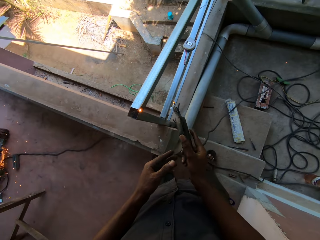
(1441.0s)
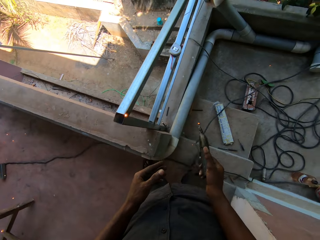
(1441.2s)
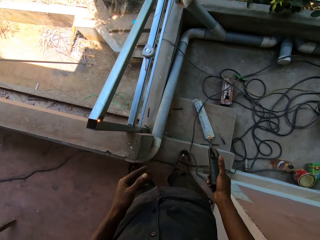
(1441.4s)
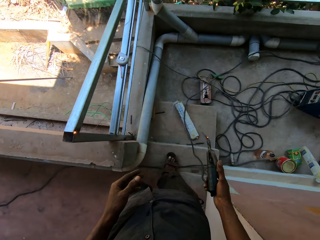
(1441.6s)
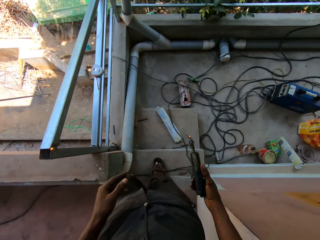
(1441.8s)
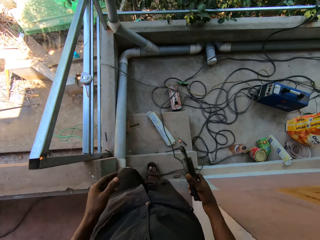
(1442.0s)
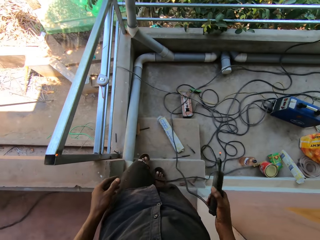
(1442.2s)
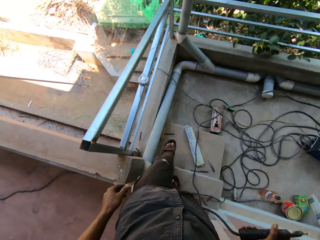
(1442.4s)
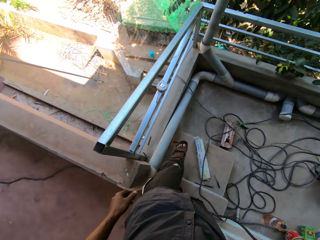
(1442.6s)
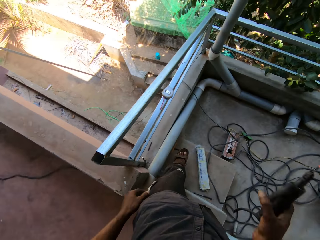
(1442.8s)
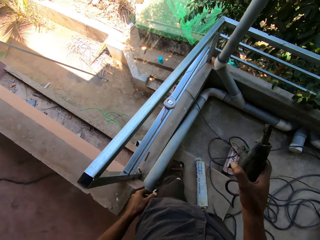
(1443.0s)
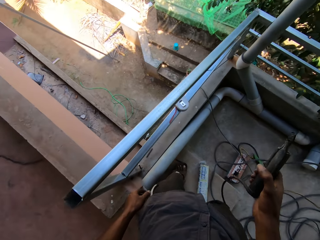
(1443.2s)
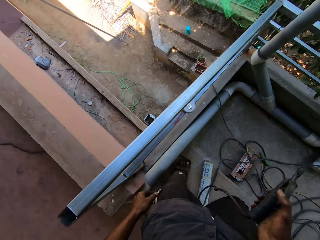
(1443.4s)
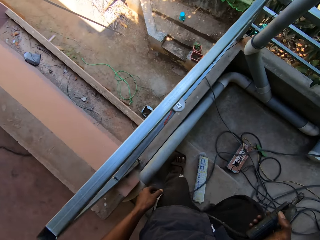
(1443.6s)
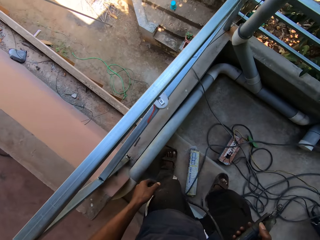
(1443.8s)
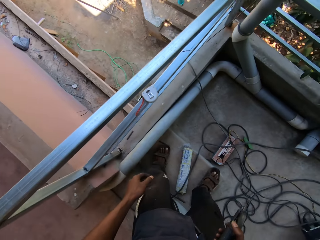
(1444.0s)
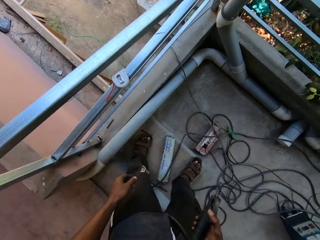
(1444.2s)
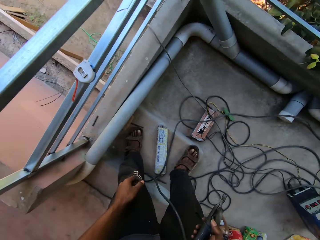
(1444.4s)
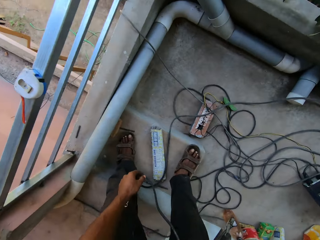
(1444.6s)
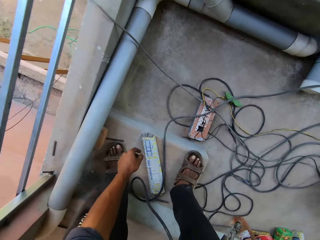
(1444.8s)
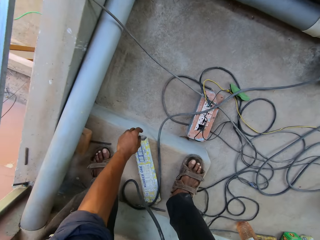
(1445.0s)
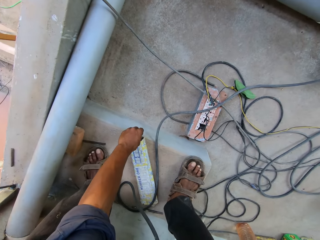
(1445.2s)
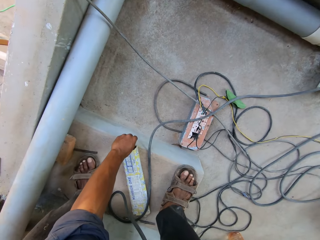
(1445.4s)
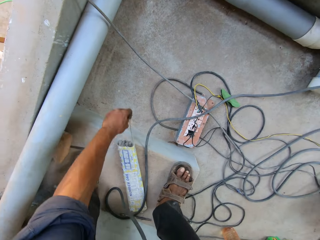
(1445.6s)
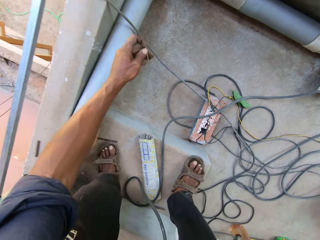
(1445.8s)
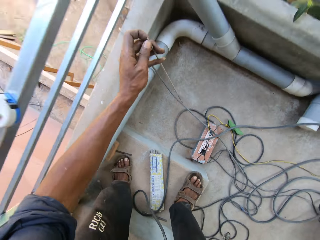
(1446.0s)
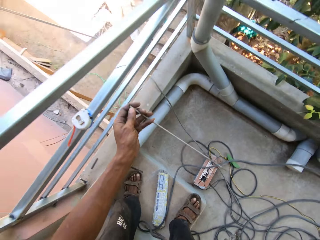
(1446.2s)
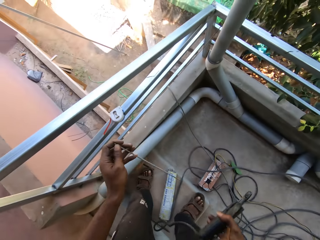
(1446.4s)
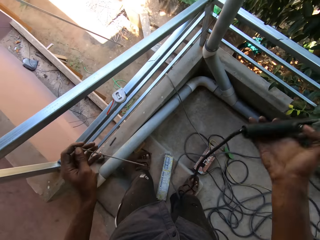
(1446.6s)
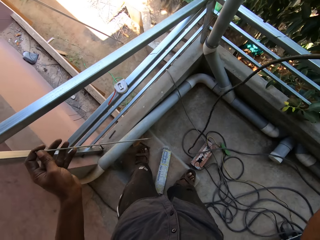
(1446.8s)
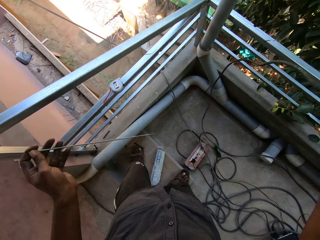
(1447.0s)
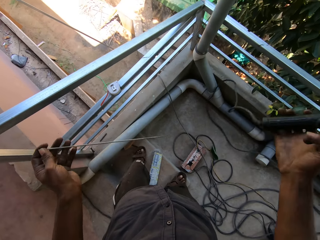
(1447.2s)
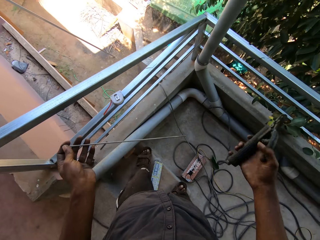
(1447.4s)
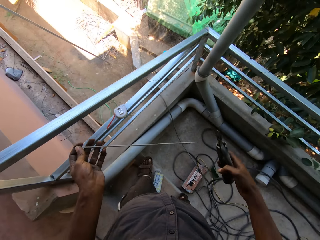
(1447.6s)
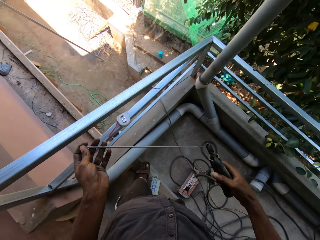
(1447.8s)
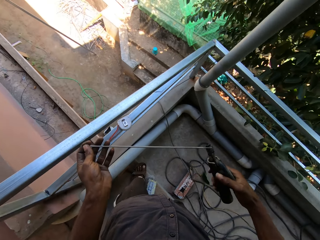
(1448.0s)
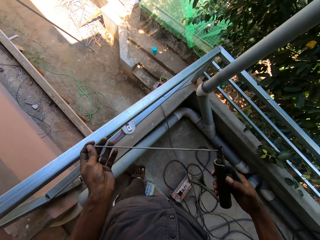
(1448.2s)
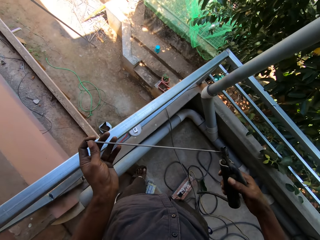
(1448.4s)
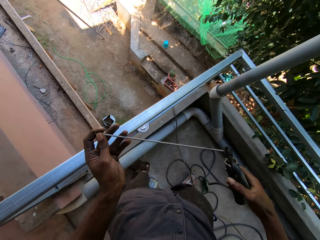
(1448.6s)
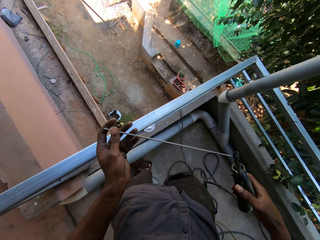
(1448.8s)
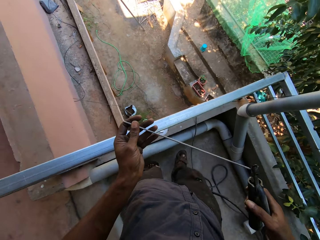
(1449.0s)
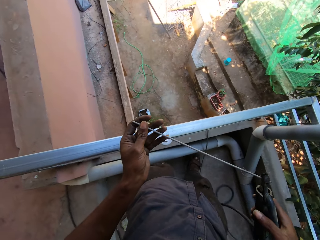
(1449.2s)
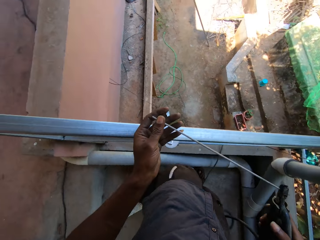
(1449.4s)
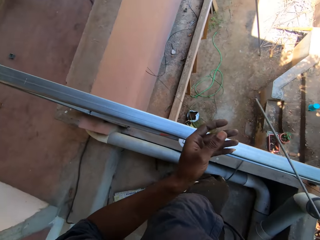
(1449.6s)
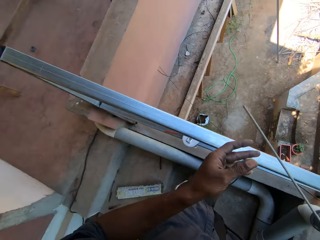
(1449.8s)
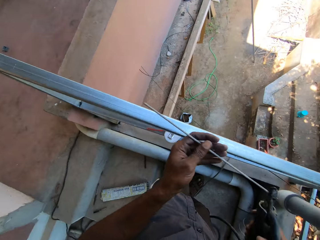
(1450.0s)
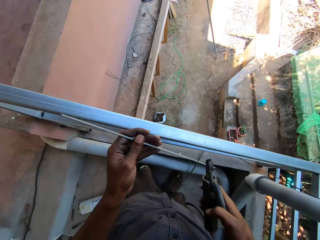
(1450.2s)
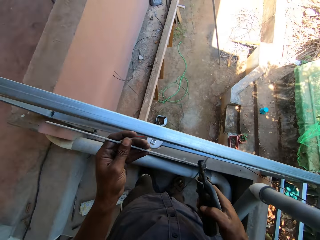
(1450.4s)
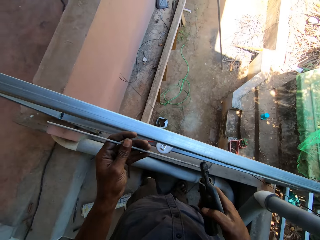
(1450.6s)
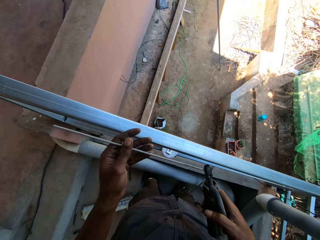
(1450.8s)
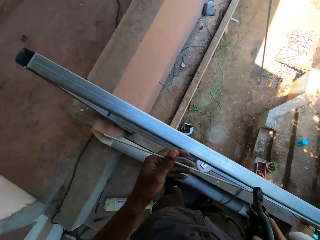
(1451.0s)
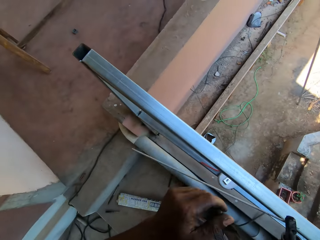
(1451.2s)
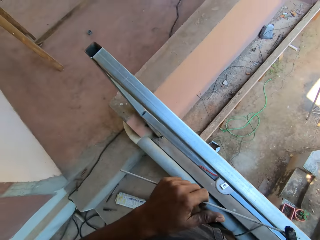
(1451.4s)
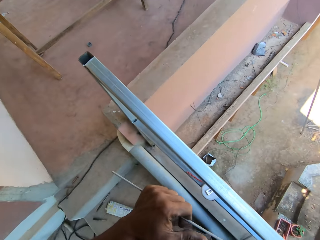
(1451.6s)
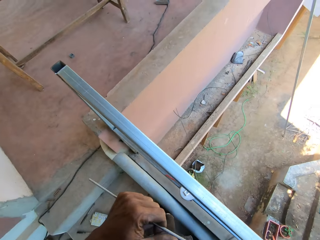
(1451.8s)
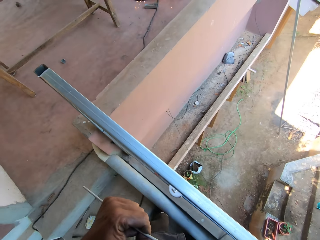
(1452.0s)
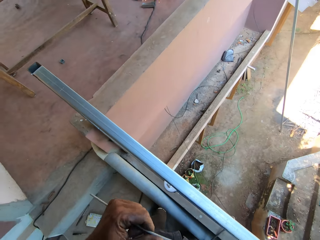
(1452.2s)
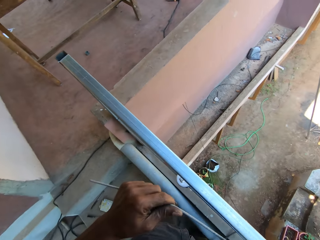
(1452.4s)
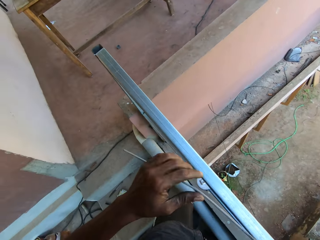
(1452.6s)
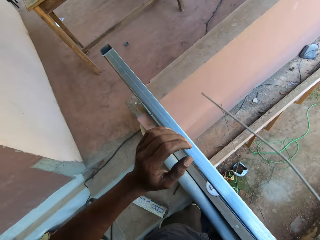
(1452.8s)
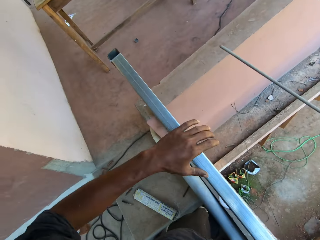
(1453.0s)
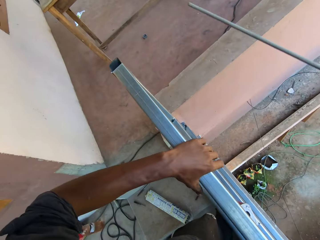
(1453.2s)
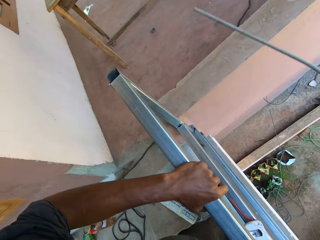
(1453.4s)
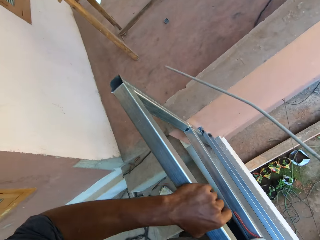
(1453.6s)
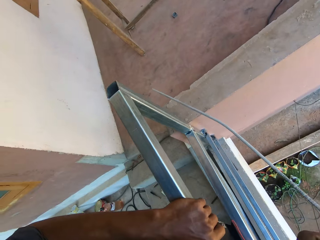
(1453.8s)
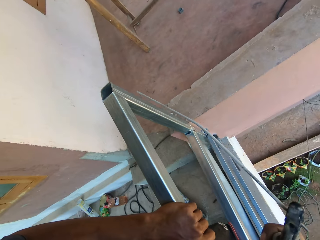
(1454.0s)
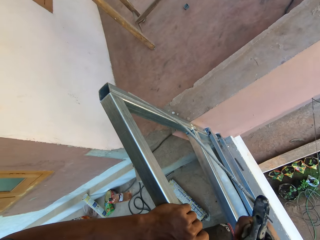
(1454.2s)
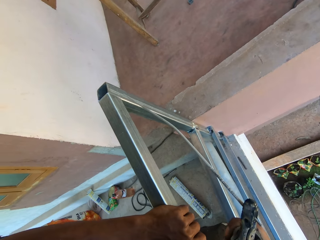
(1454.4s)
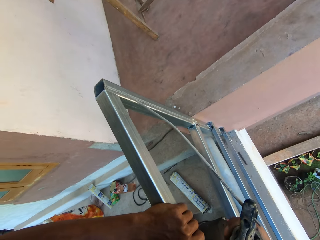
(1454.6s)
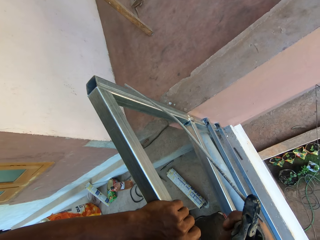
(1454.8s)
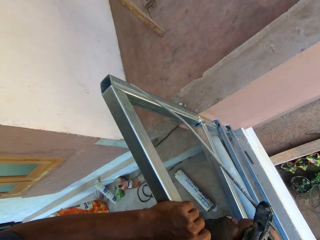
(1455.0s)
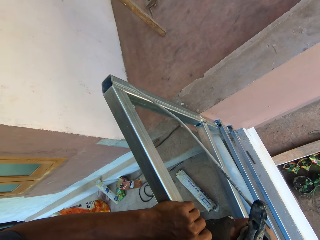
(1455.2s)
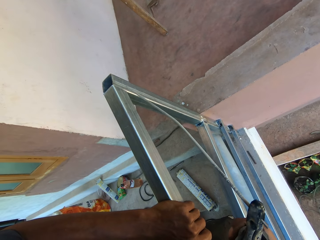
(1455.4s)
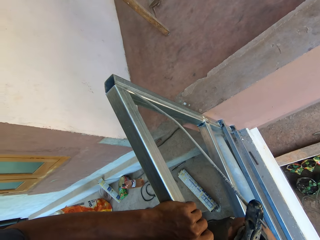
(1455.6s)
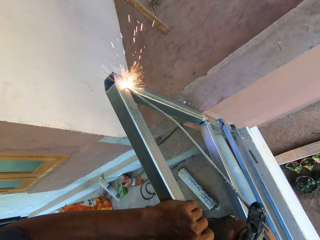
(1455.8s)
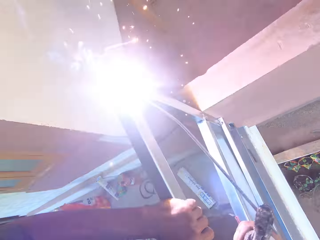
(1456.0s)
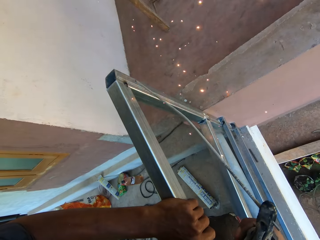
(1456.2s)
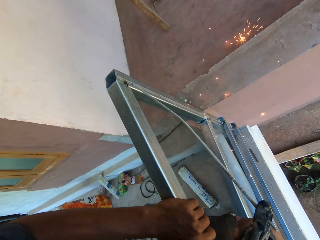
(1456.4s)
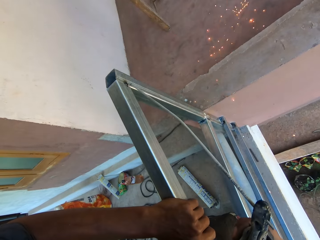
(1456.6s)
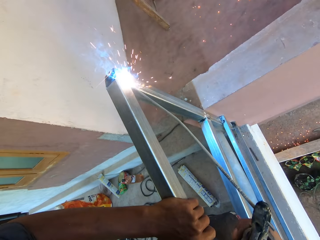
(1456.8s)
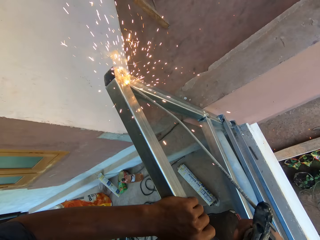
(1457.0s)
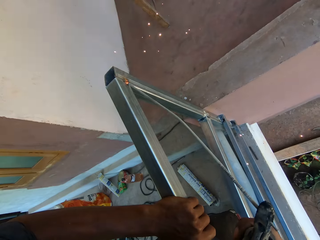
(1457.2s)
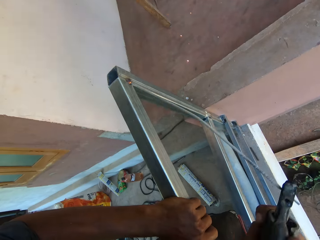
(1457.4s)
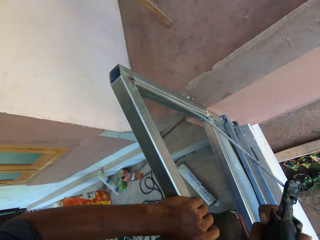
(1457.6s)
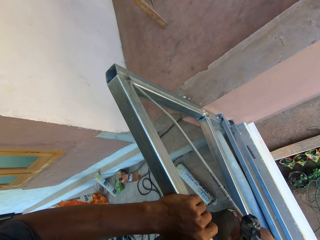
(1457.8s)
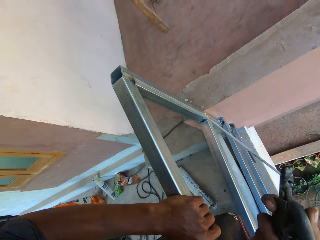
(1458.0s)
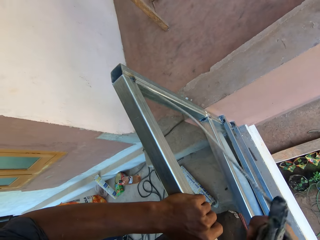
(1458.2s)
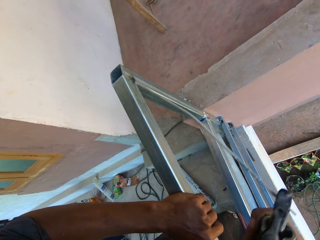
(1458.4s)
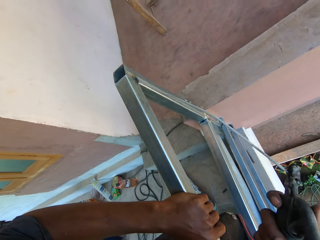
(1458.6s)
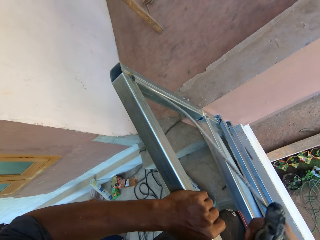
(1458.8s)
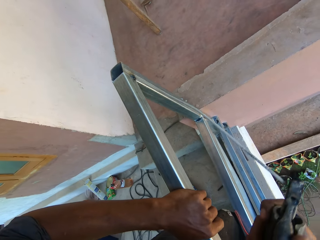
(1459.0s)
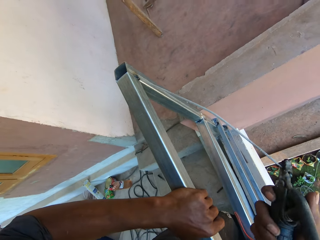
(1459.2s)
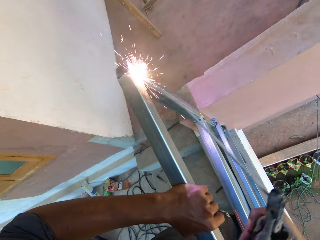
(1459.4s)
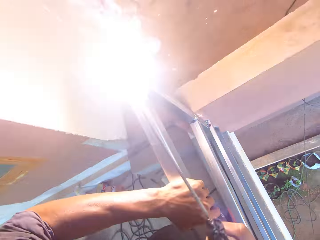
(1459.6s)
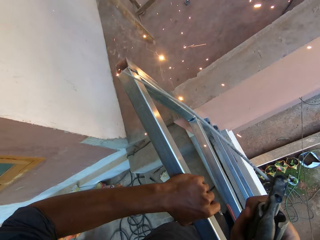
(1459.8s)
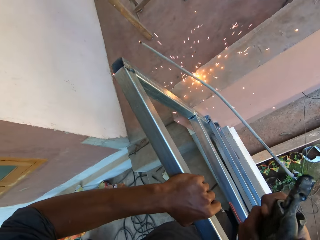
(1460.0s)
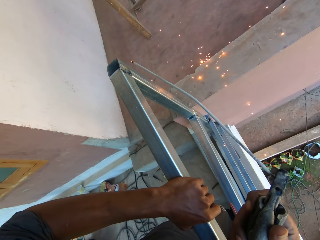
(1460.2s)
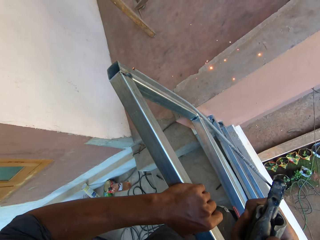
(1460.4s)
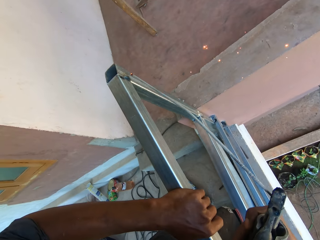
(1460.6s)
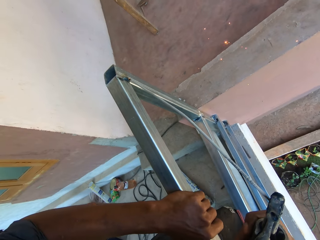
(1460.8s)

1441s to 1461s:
The camera wearer picks an electrode or welding rod from a pack on the floor with his left hand. He places the electrode on the metal torch in his right hand. He adjusts the welding rod with the left hand. He holds the mild steel box with his left hand. He solders the mild steel box to the railing with the metal torch in his right hand.

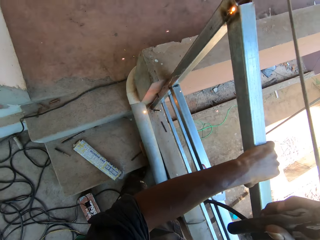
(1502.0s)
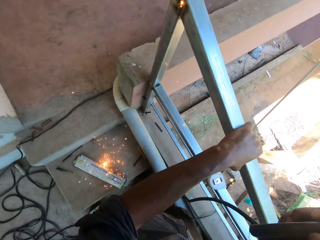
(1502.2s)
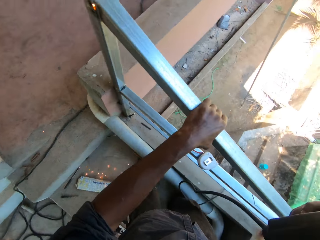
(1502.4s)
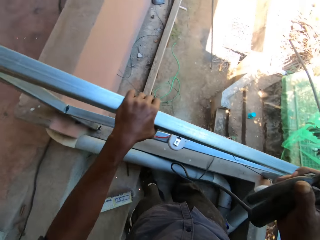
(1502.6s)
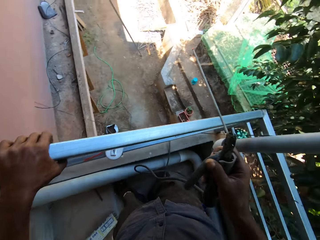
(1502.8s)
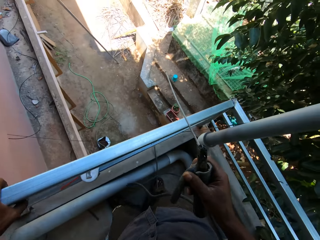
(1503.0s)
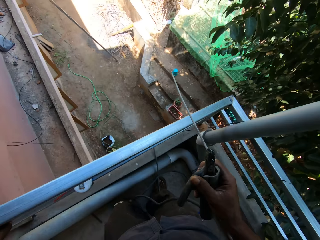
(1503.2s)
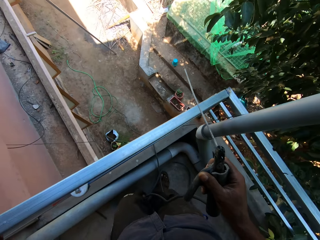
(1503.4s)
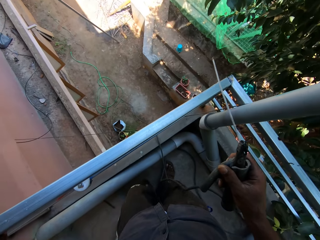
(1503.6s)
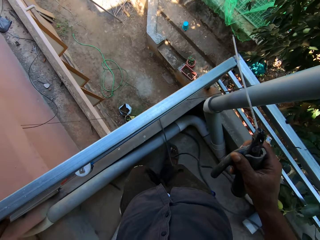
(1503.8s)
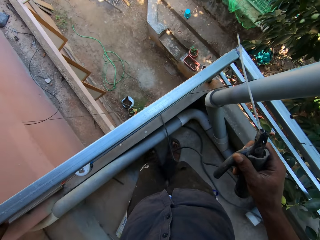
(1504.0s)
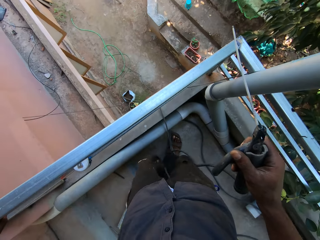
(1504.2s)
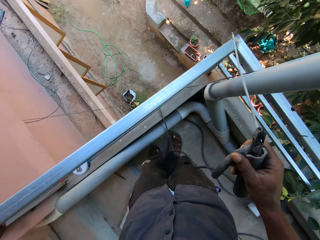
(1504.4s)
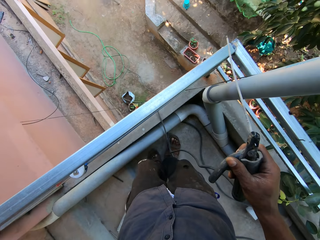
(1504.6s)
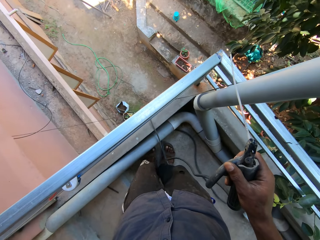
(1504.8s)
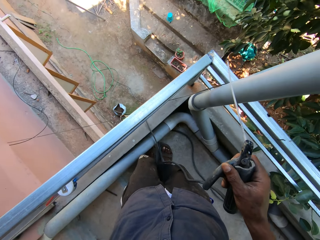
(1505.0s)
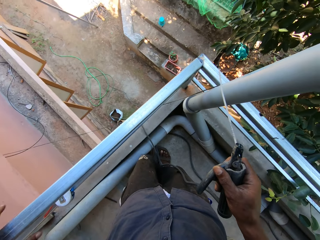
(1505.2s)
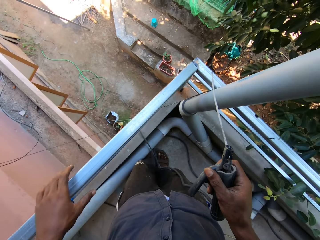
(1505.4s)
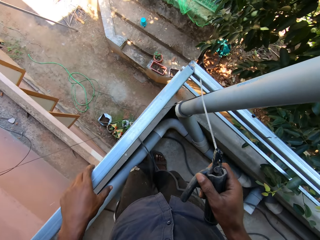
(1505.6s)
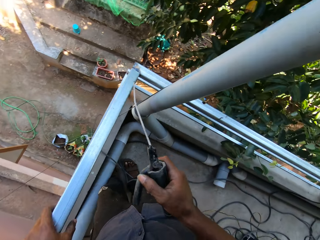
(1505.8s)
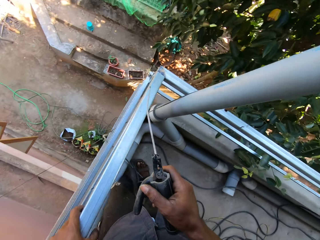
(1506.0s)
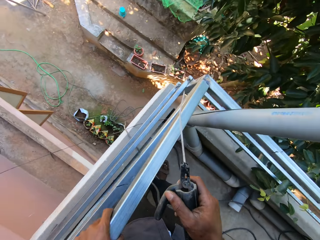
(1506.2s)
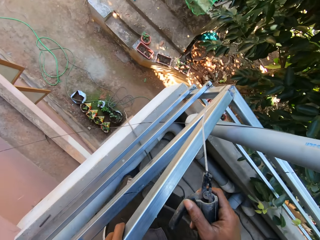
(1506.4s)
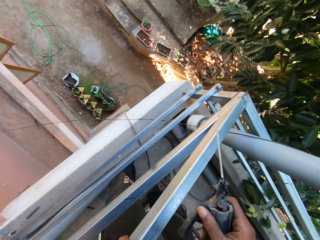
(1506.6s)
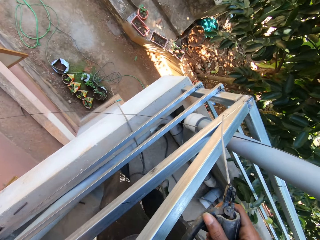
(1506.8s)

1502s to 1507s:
The camera wearer rubs the left foot. They hold metal with the left hand.
